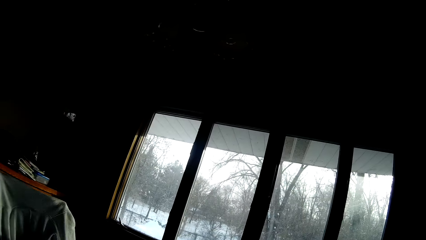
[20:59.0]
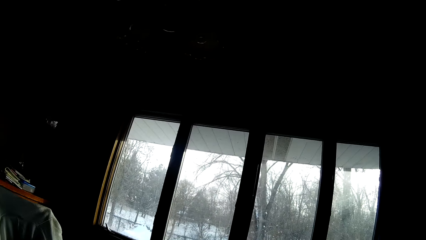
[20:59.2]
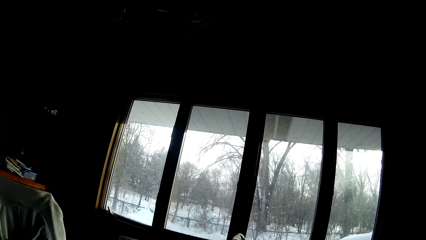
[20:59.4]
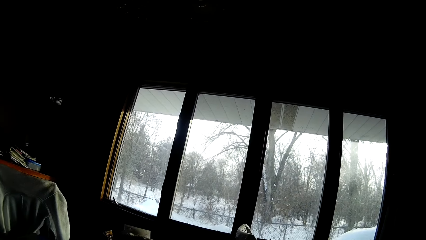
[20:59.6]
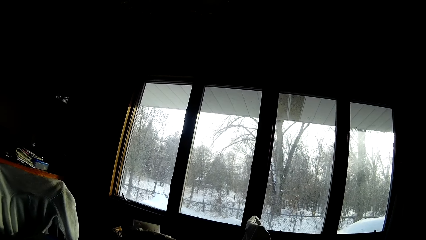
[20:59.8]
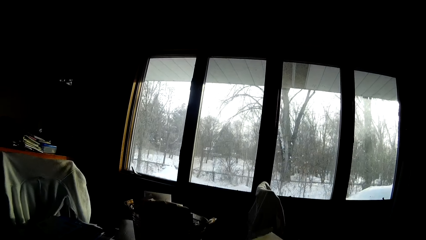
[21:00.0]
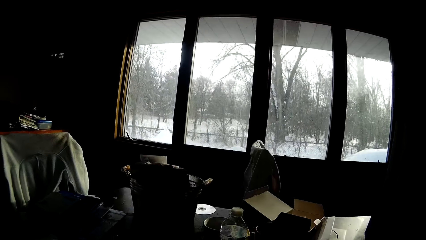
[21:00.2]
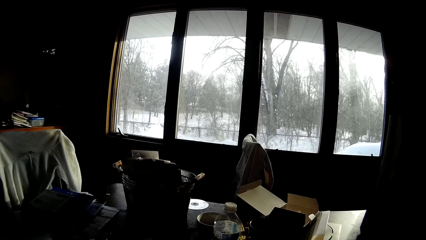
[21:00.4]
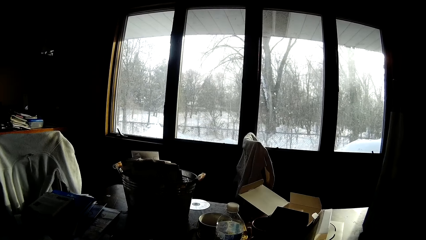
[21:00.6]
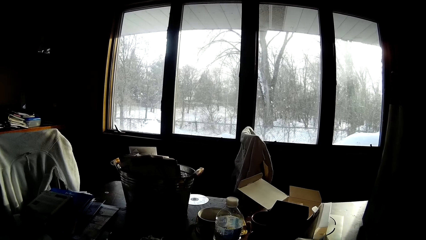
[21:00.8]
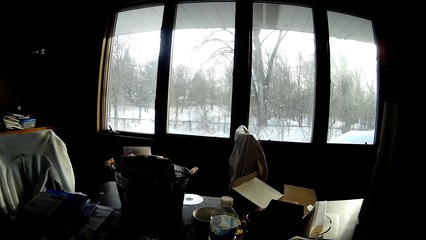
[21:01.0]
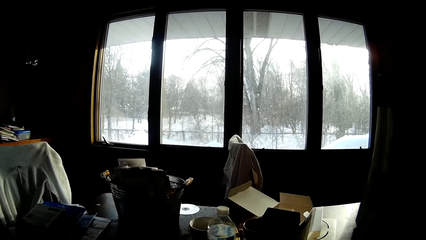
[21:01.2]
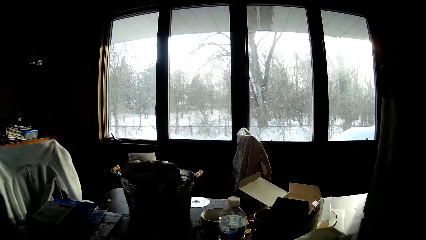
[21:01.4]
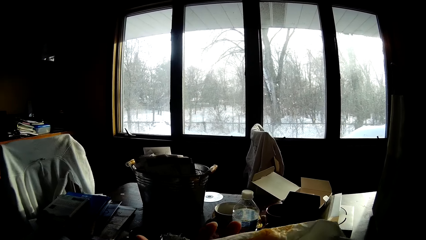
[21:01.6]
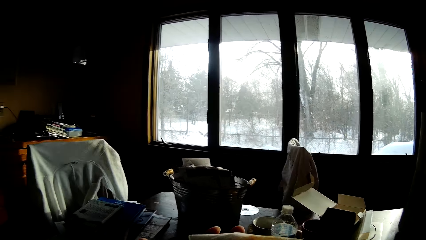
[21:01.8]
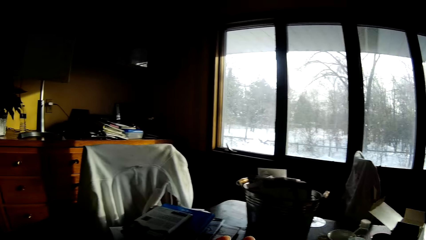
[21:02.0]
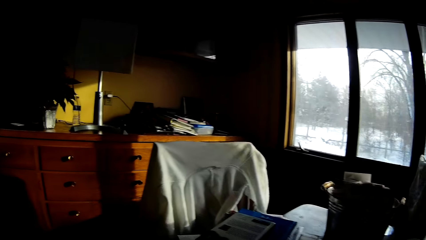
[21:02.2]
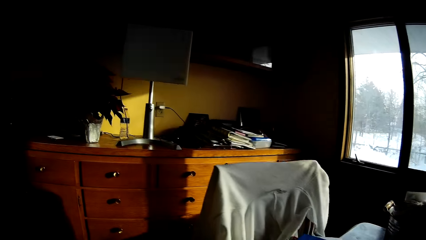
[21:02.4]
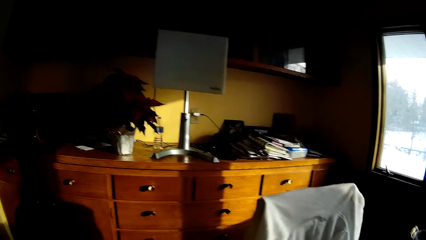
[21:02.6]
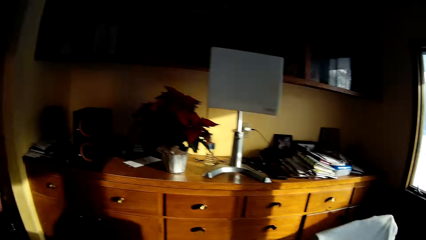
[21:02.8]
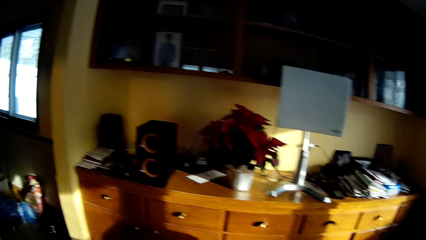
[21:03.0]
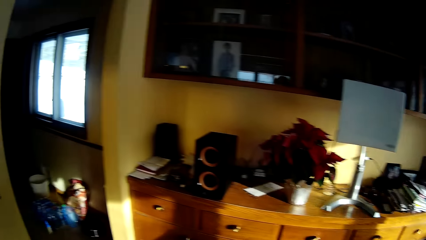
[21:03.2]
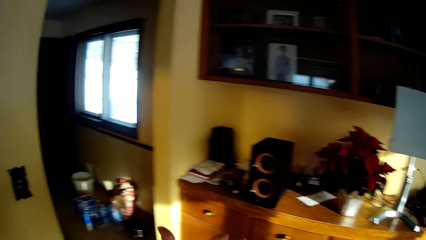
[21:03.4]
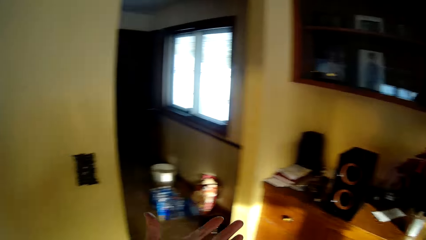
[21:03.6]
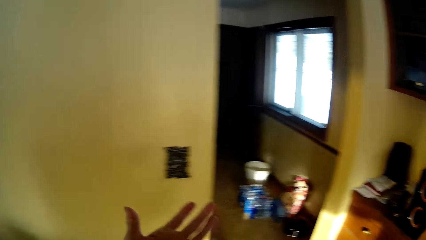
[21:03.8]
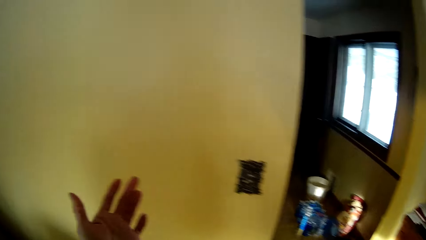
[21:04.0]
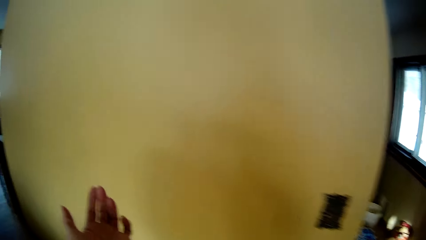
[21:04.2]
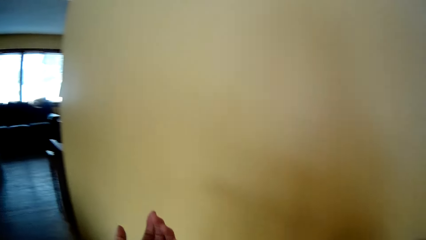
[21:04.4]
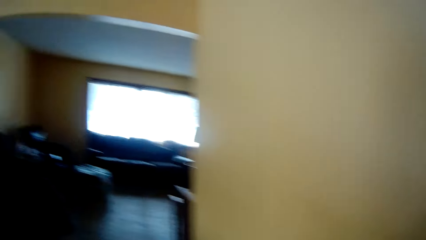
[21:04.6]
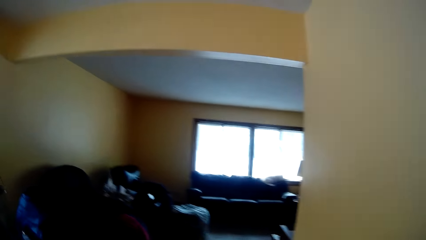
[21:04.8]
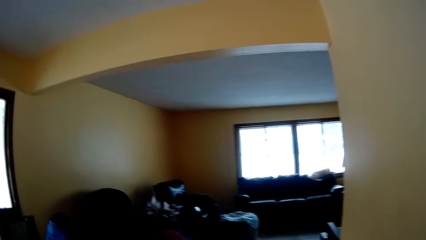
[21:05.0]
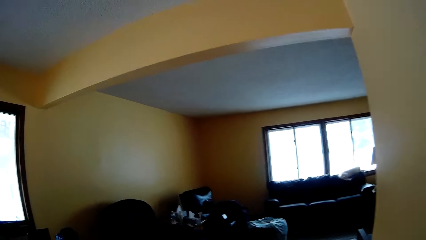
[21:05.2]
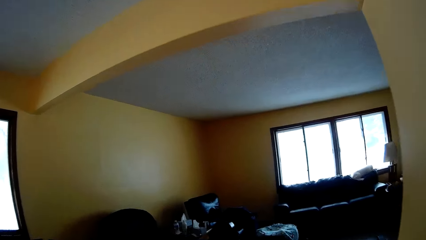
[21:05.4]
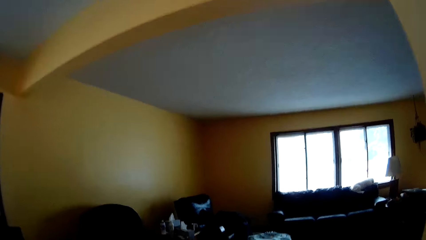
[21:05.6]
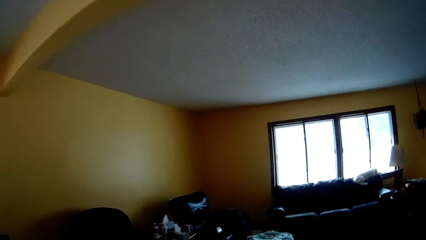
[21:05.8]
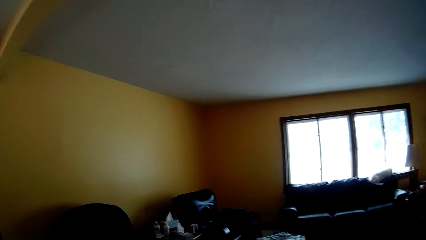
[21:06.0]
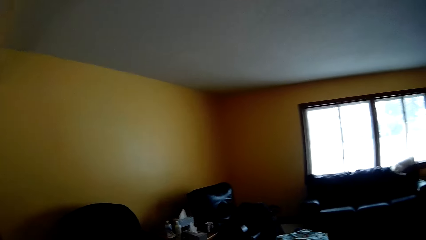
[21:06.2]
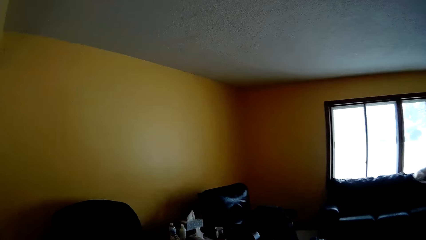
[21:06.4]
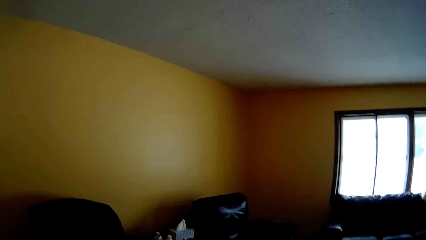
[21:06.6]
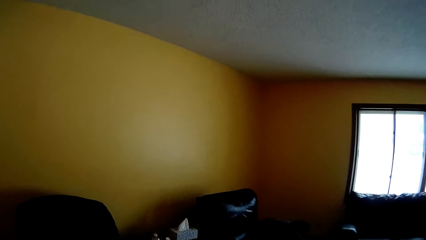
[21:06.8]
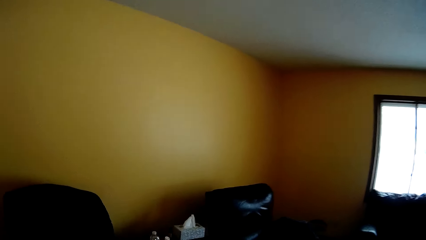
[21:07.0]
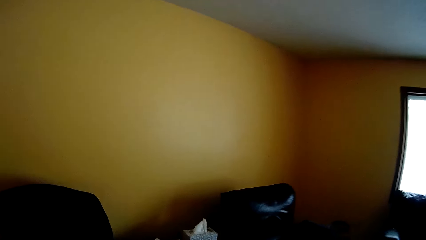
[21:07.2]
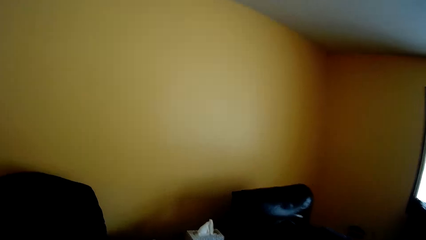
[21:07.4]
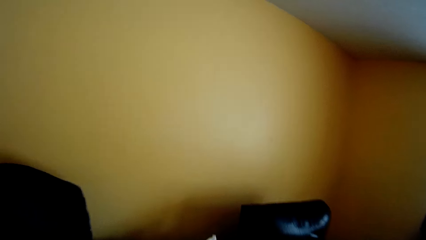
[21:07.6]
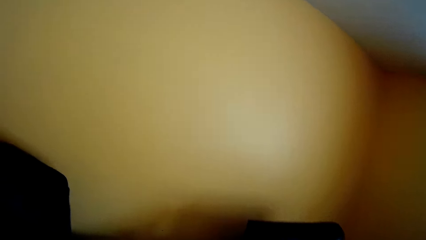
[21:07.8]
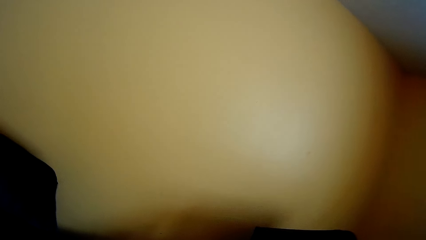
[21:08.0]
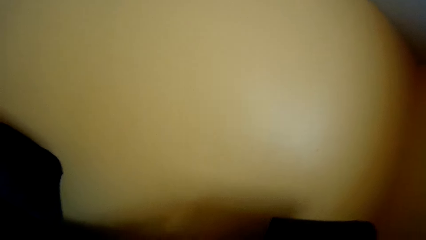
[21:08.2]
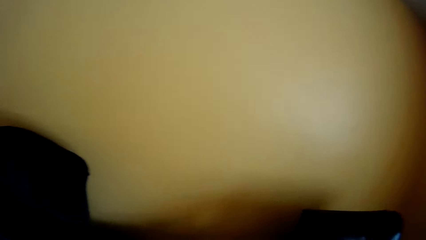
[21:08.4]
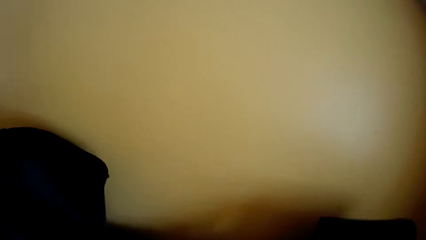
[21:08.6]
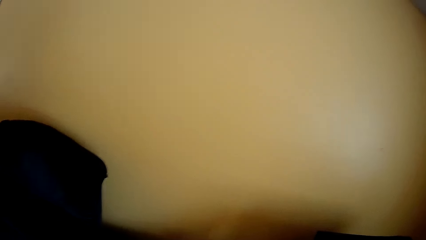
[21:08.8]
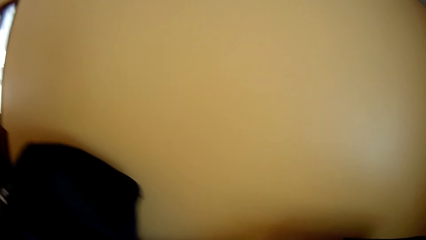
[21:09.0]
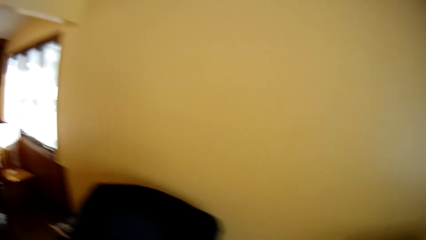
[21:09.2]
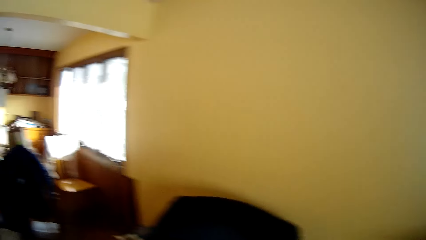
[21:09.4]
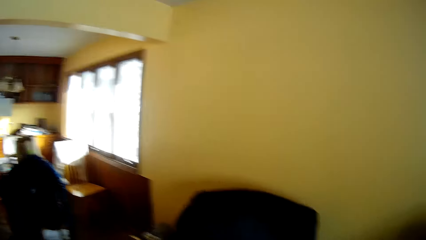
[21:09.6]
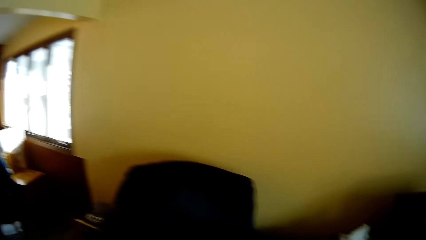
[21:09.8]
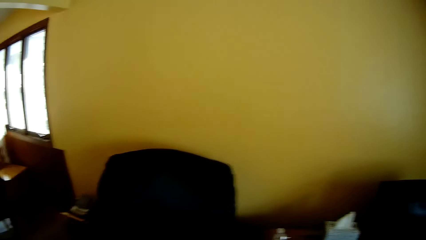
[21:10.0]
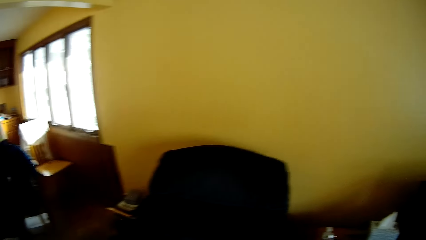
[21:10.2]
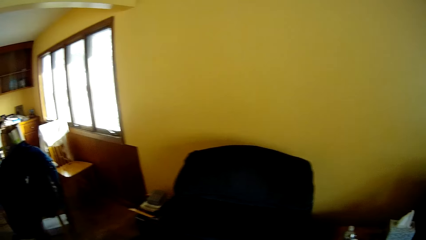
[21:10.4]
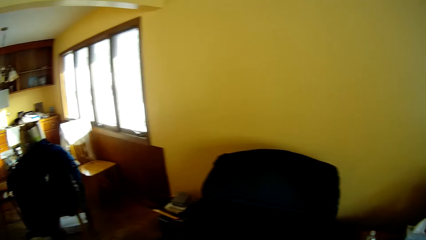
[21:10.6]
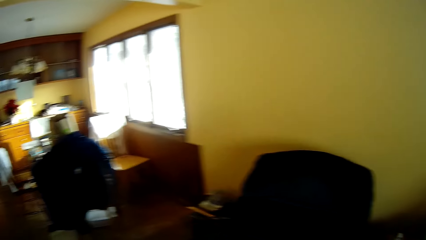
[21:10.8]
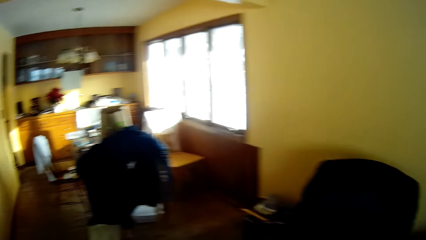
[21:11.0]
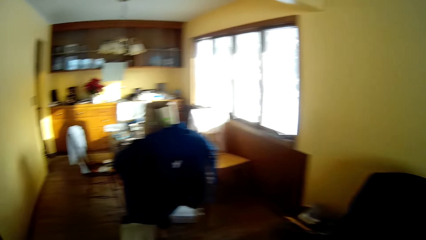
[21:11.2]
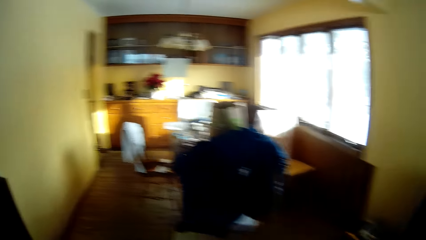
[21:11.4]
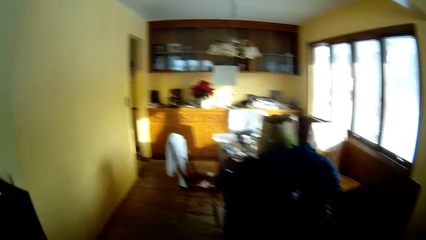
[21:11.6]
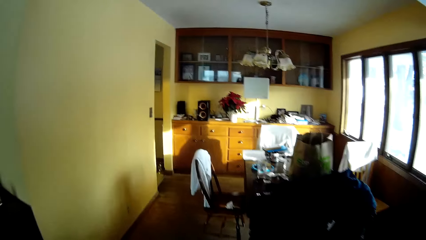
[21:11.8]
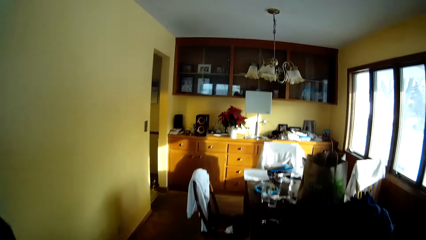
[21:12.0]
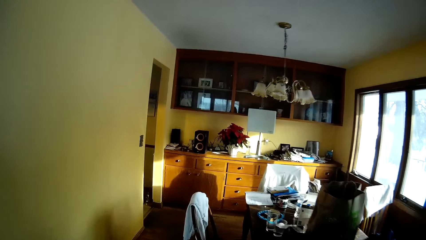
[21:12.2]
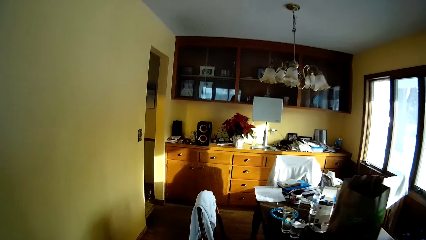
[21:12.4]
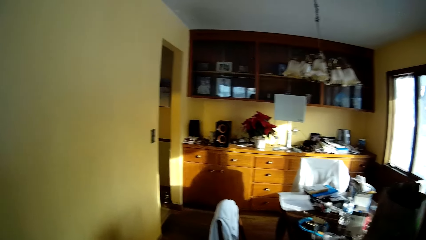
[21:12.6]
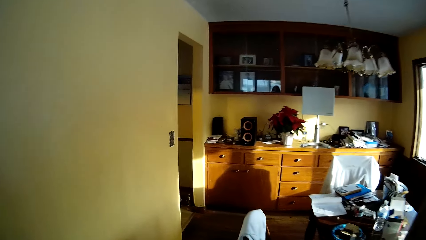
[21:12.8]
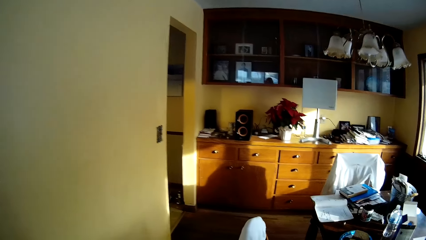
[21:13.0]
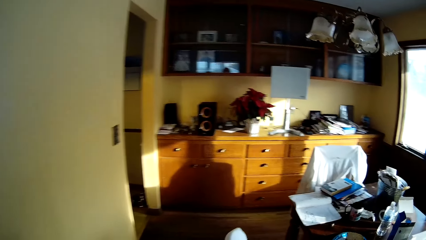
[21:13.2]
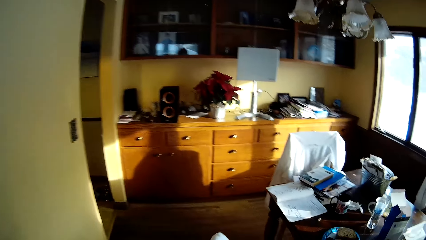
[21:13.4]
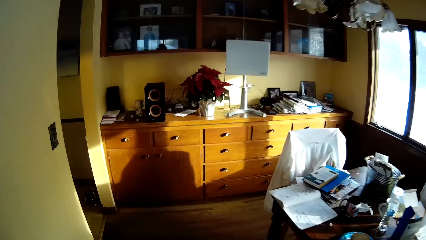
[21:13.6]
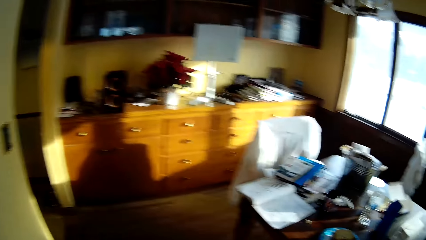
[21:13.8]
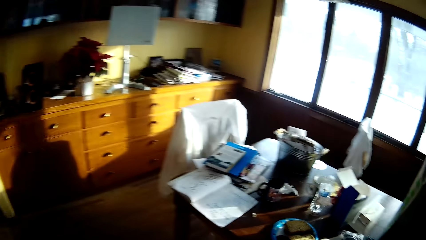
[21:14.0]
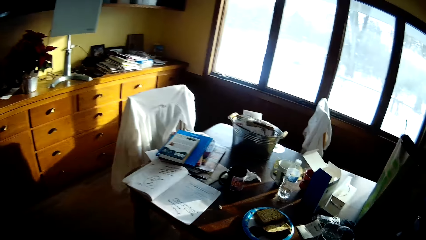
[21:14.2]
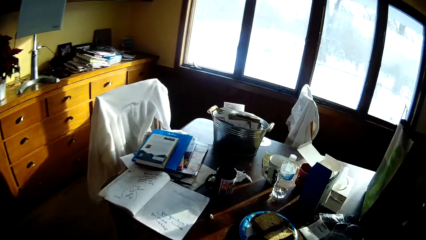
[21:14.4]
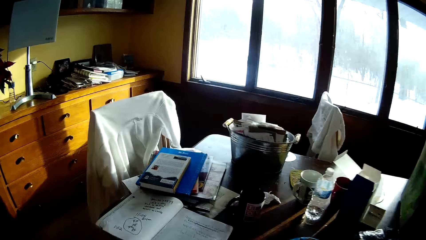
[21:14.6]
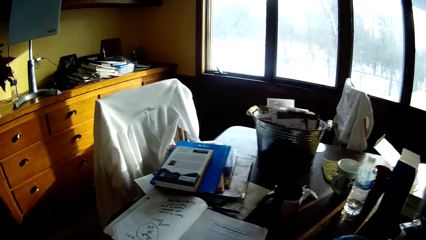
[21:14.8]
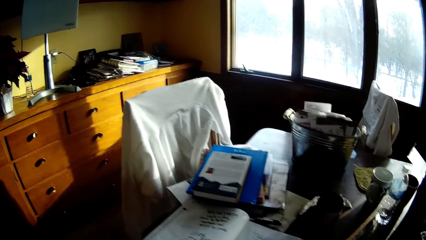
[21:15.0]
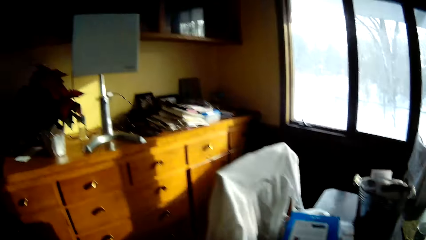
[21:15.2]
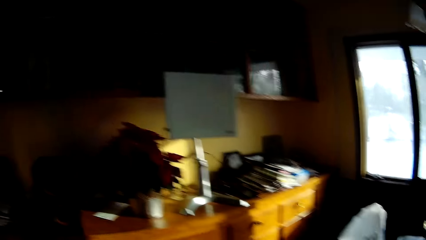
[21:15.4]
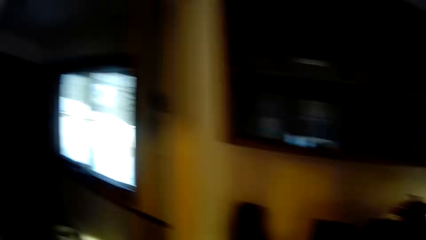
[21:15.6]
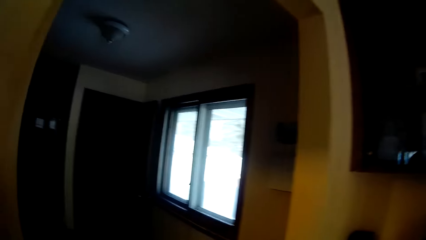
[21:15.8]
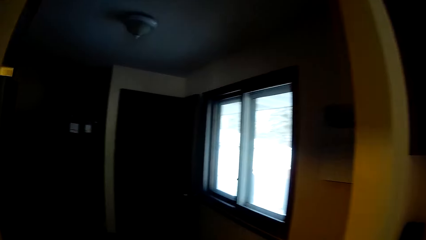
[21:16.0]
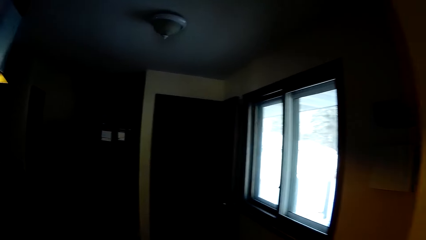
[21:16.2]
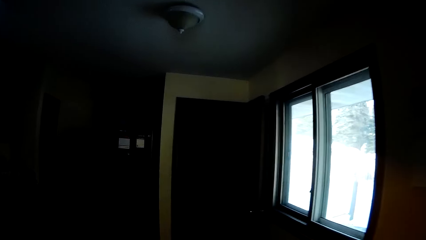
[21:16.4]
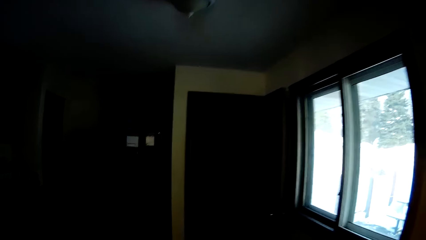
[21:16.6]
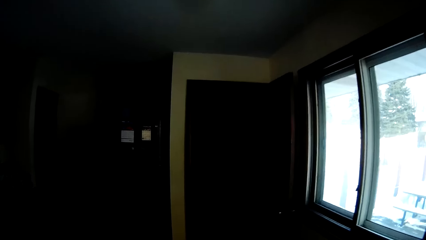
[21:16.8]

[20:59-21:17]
The camera wearer picks up a serviette from the dining table. They walk towards the chair. They walk towards the dining table.
